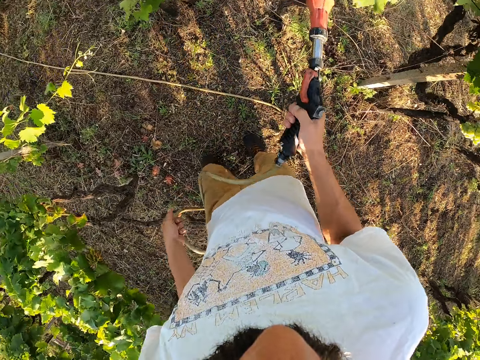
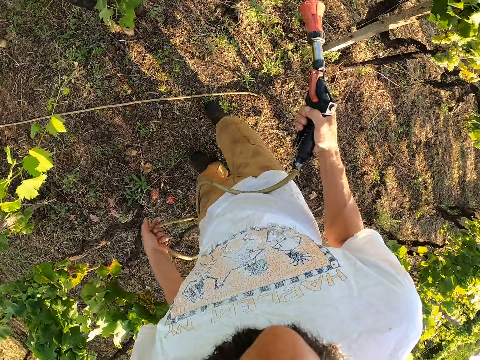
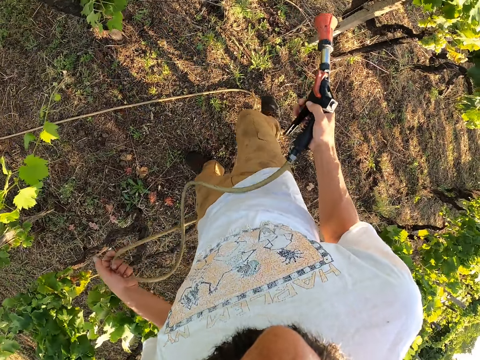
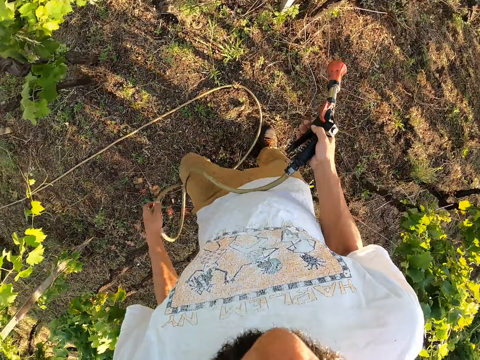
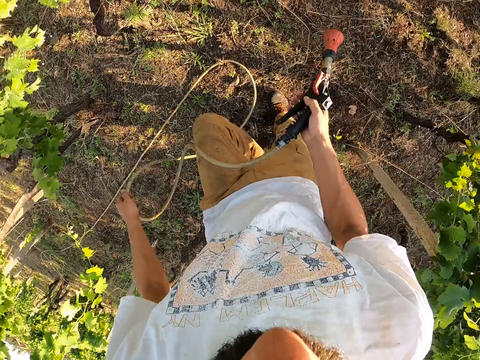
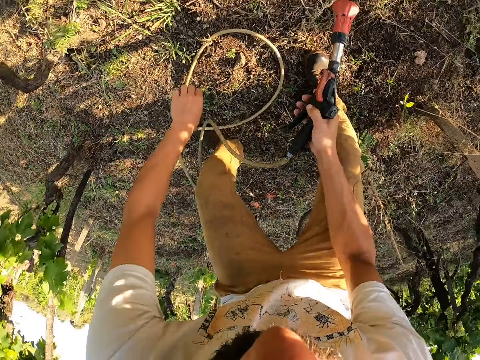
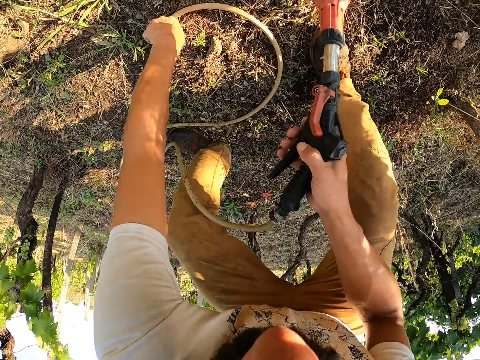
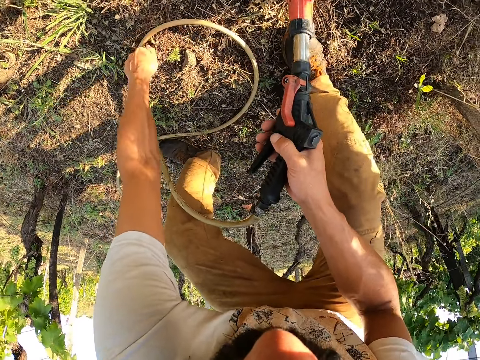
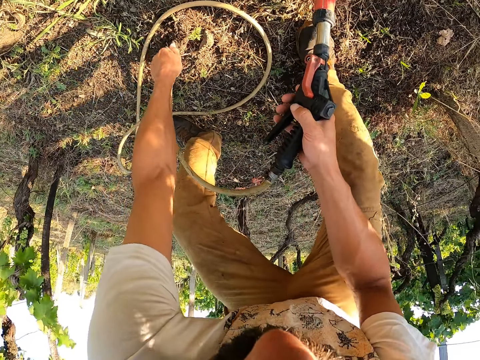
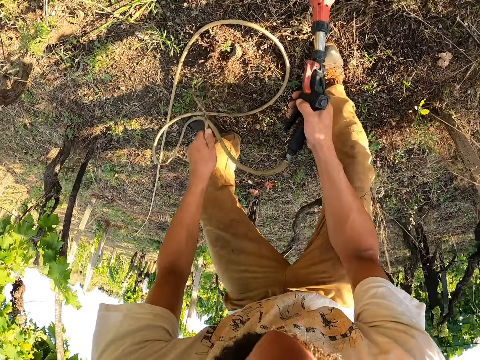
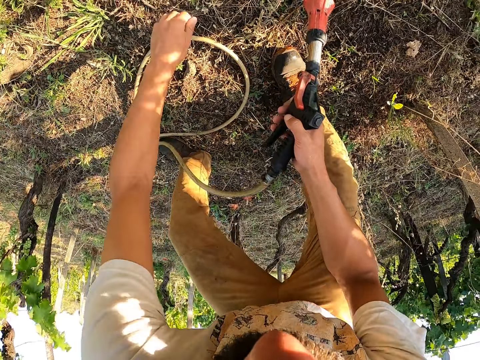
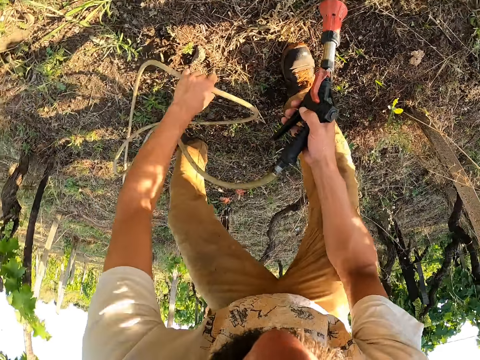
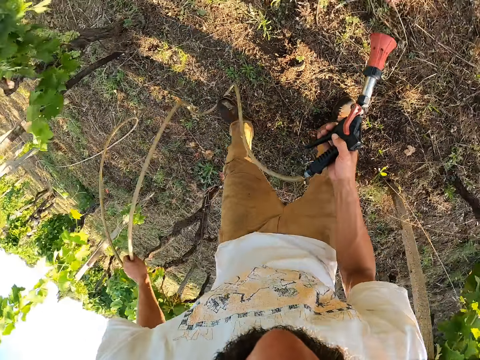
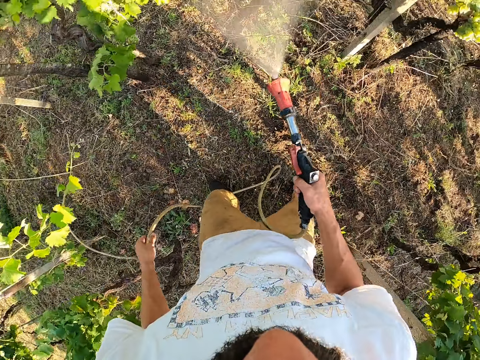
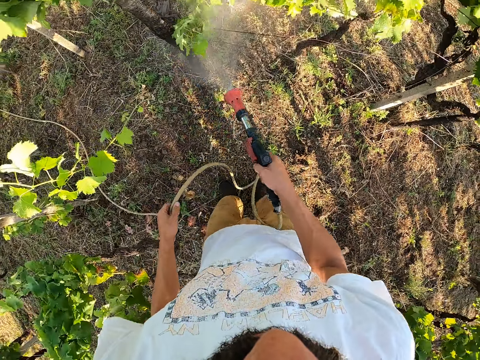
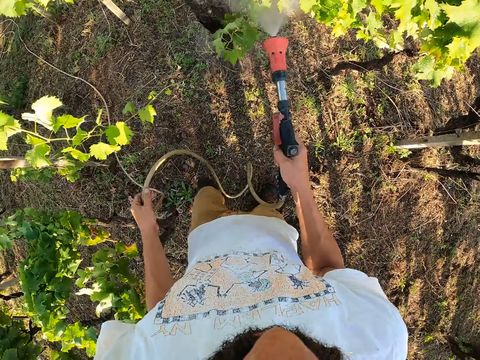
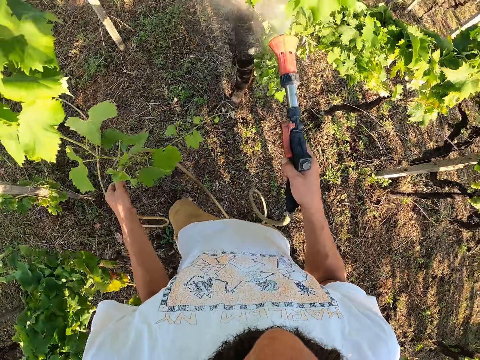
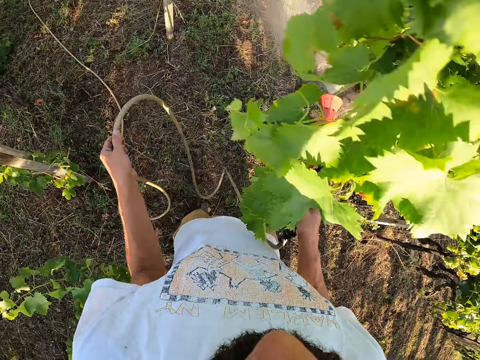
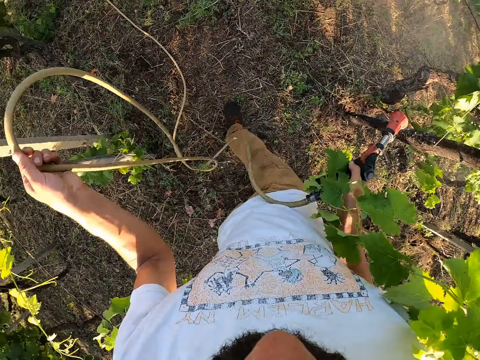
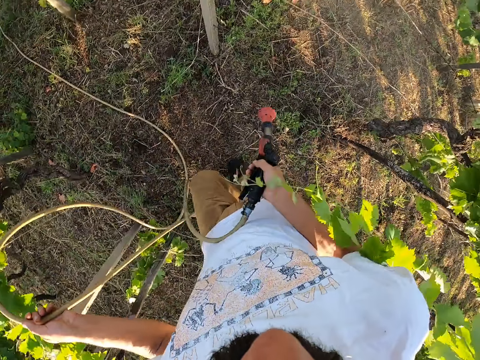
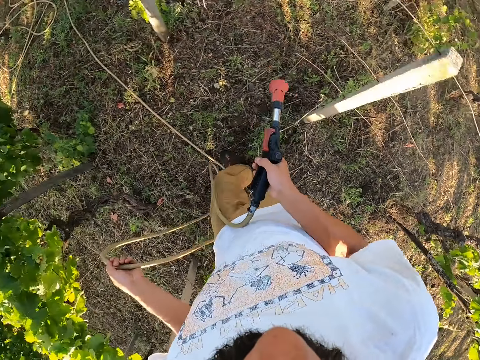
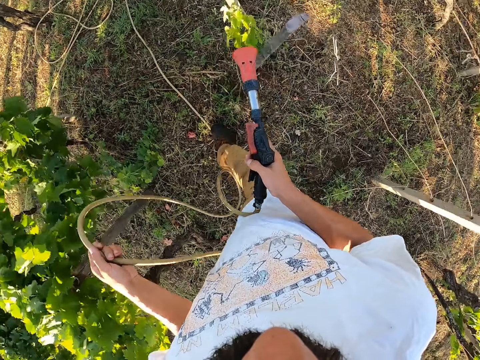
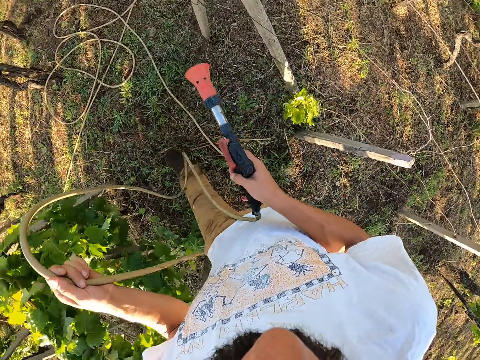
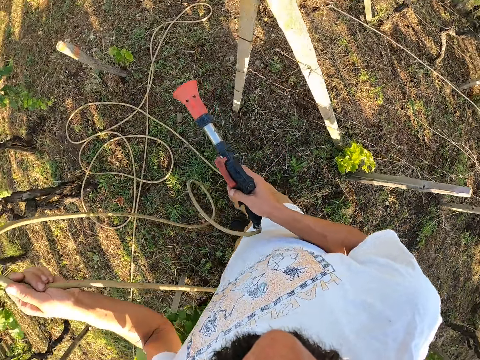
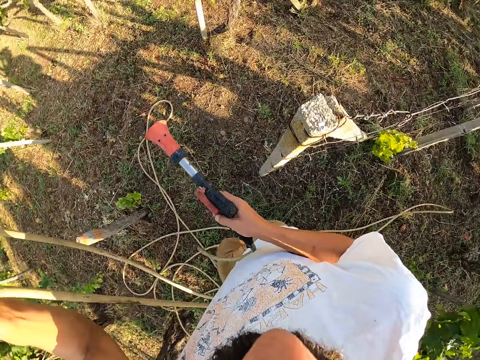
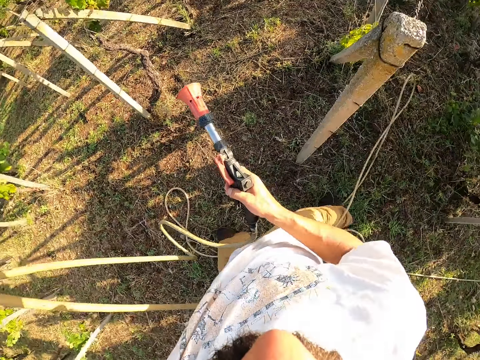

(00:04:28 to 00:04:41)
The camera wearer switches off the water spray gun. They uproot a plant and throw the plant away. They pick up the hose from the ground. They switch on the water spray gun and water the trees with the water spray gun. They switch off the water spray gun and walk.

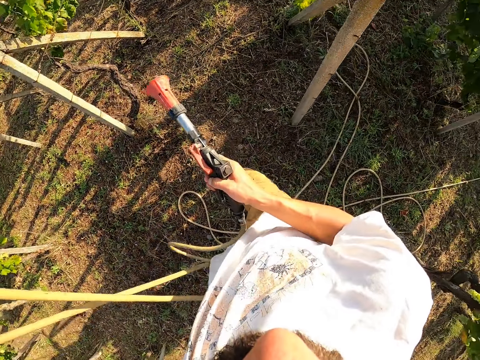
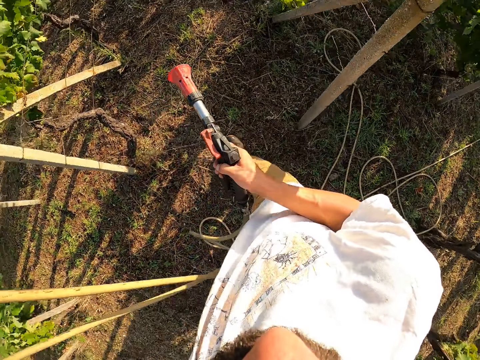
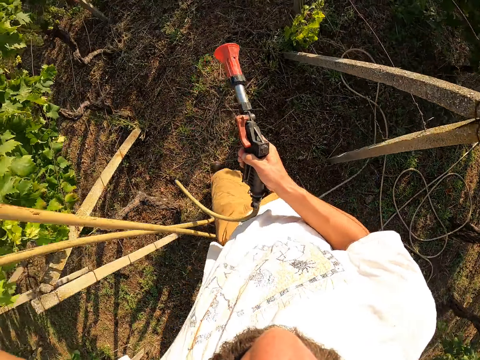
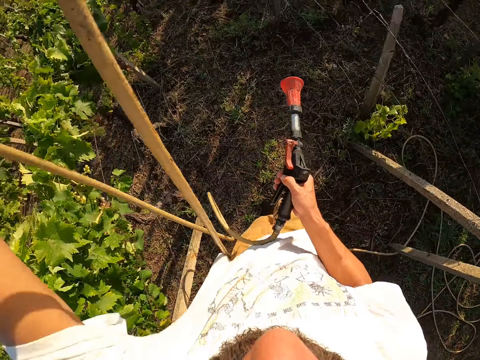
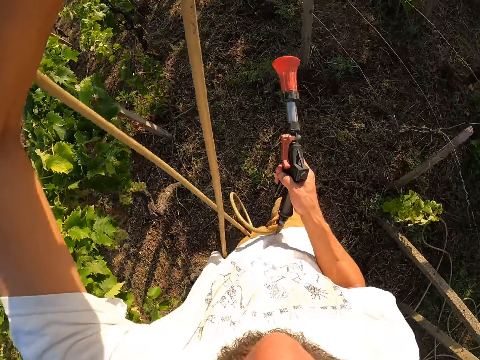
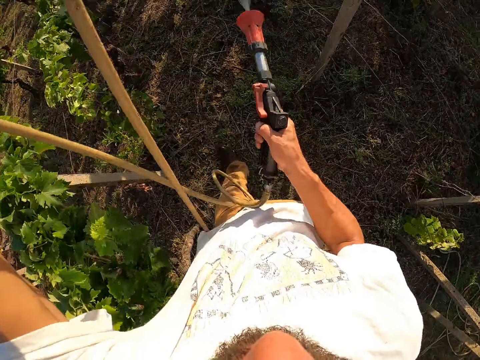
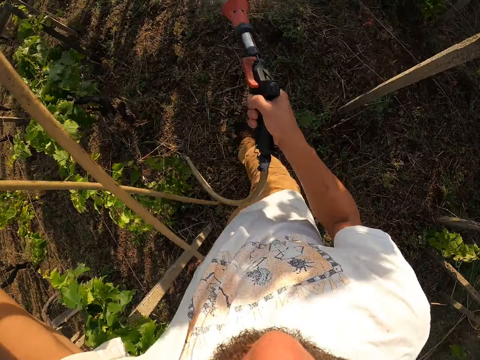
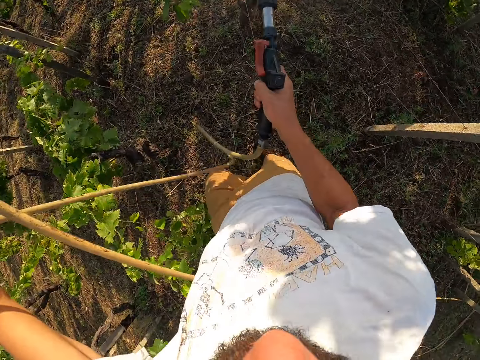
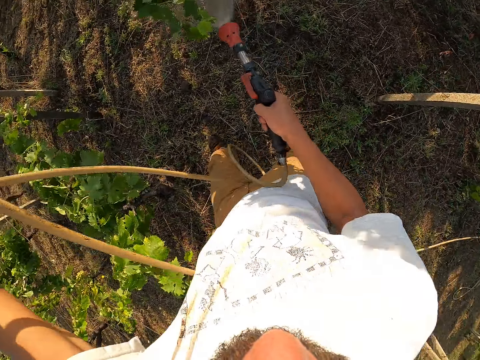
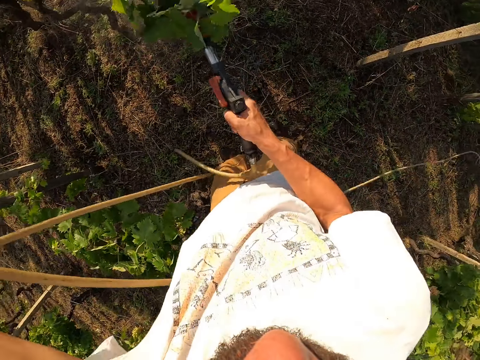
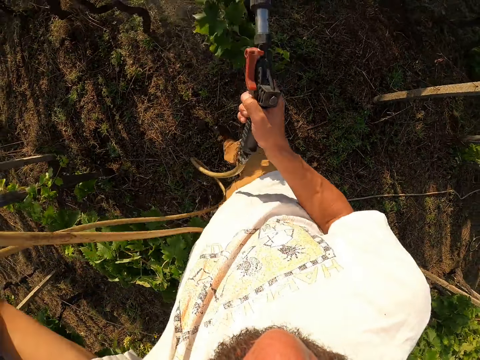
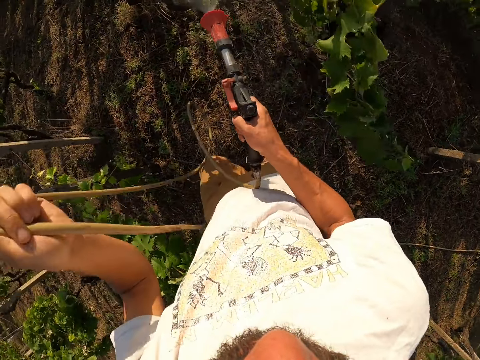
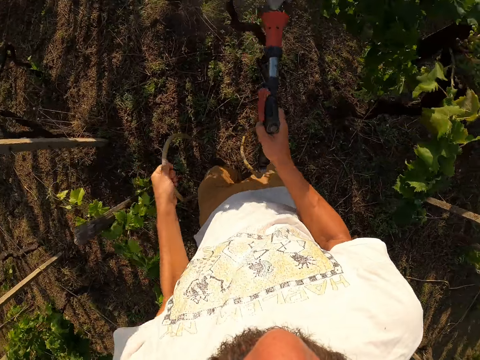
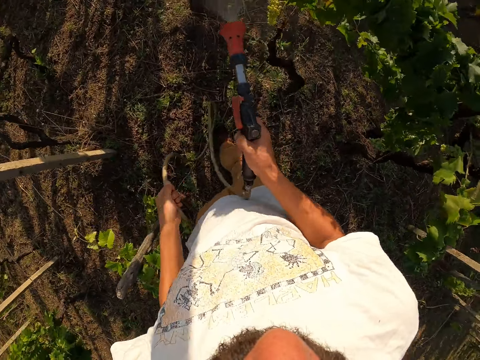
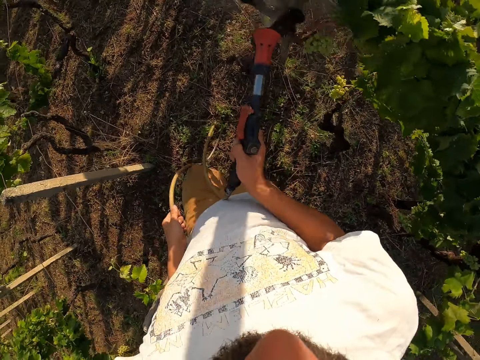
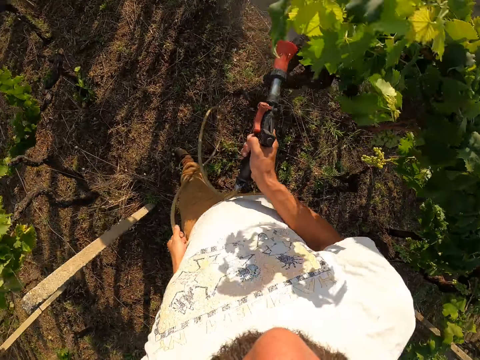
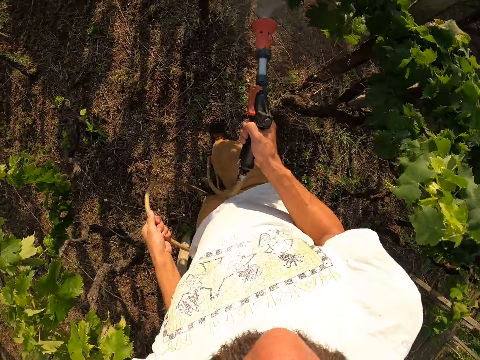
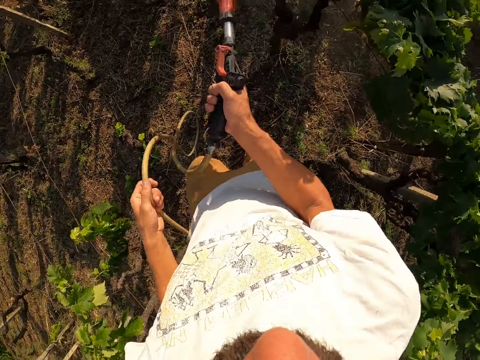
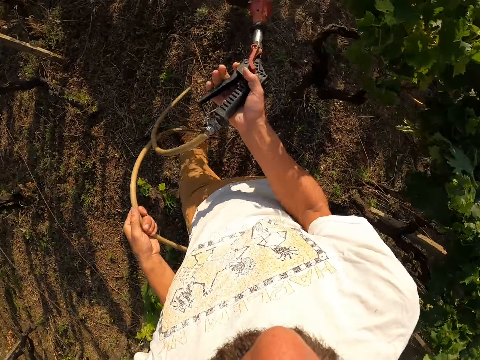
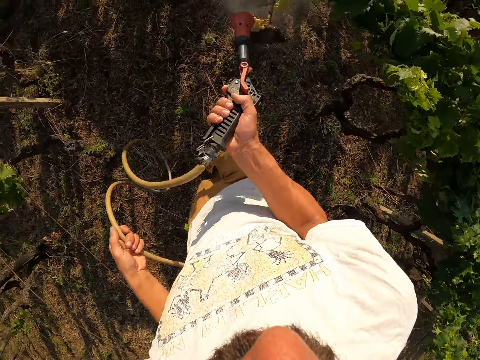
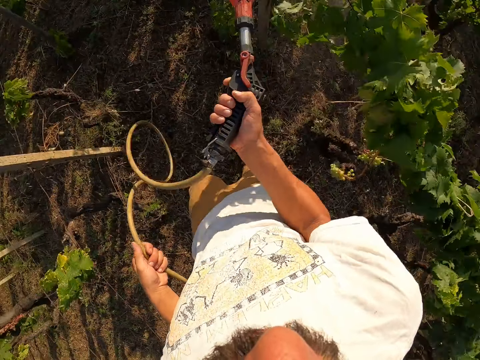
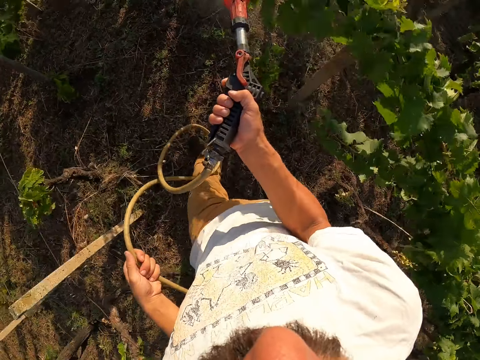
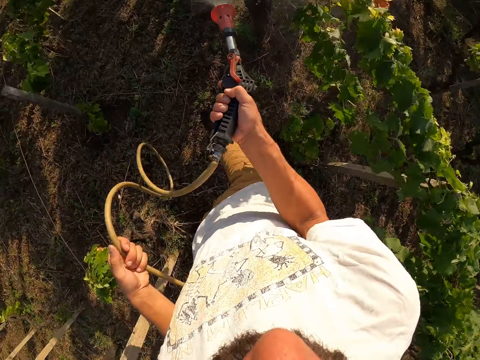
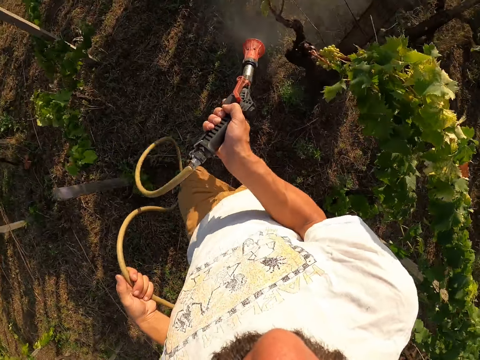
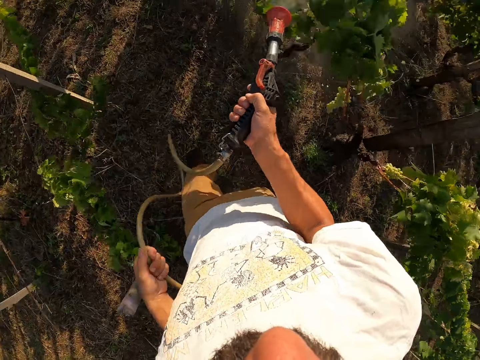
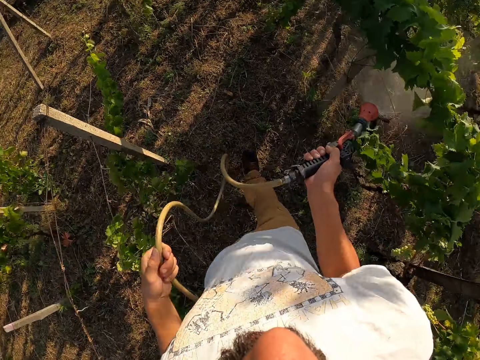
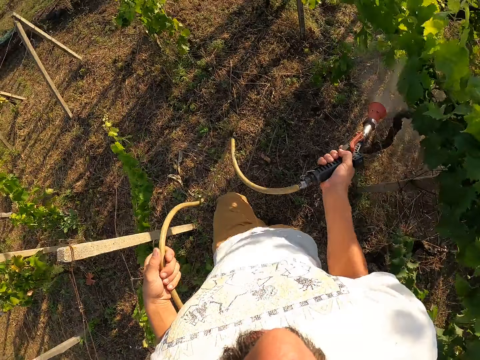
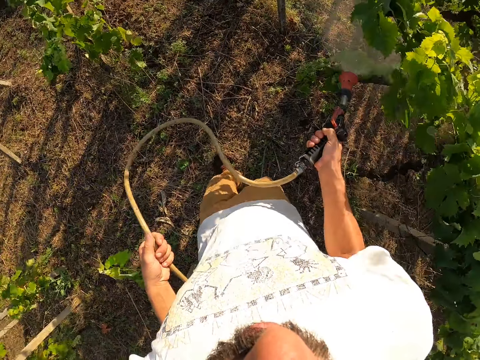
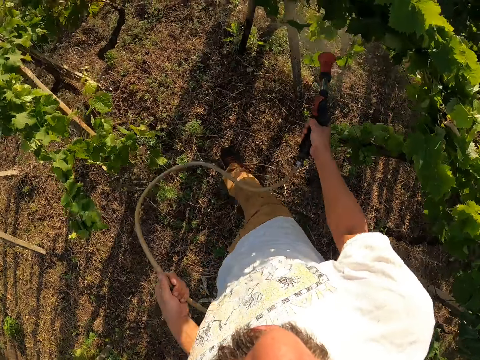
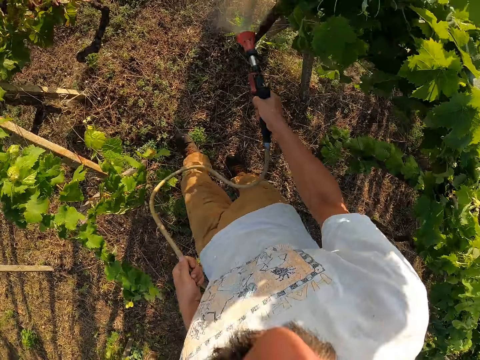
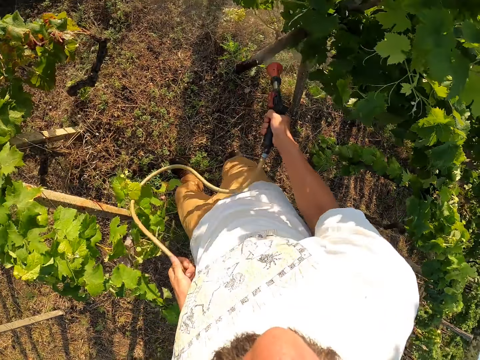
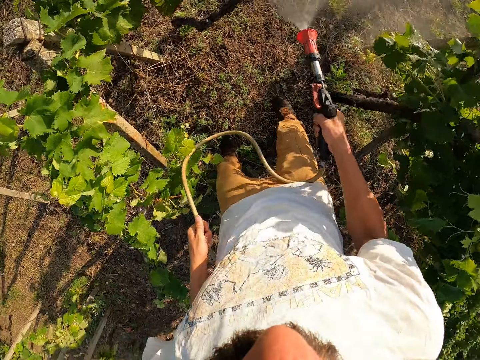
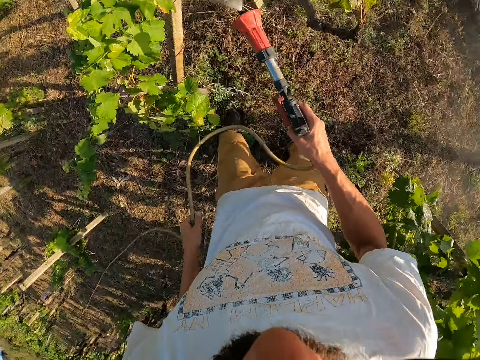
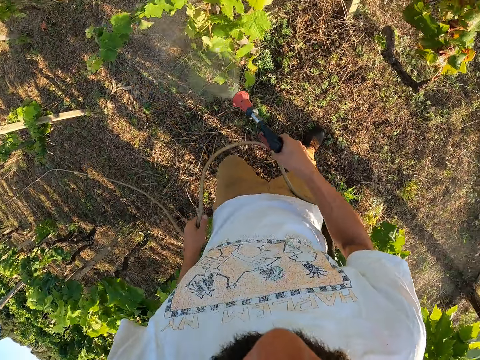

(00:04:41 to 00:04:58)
The camera wearer switches on the water spray gun and waters the trees with the water spray gun. He lowers his left hand with the hose in his hand. He coughs. He coughs again.
